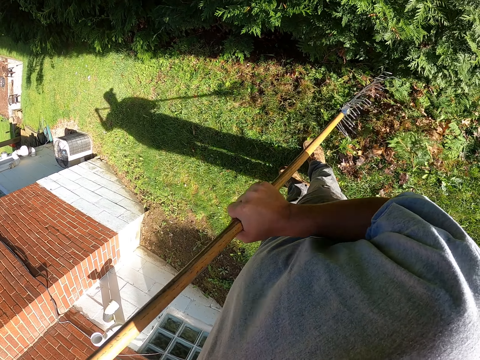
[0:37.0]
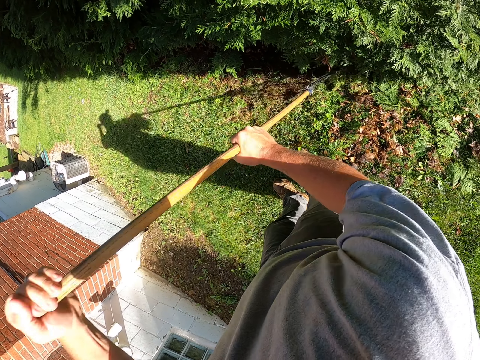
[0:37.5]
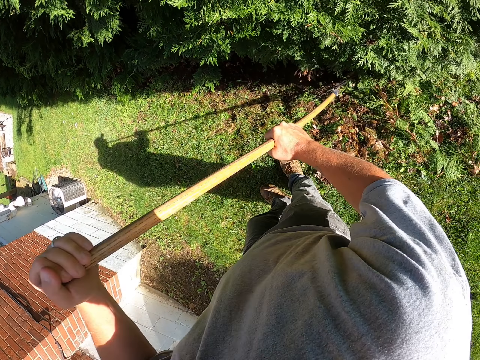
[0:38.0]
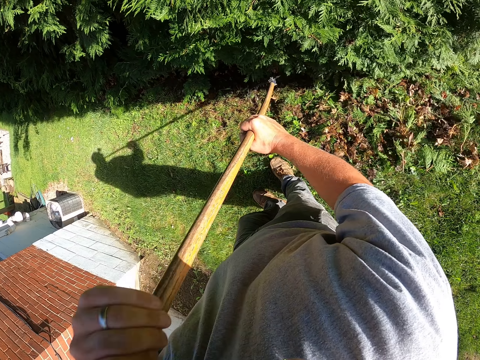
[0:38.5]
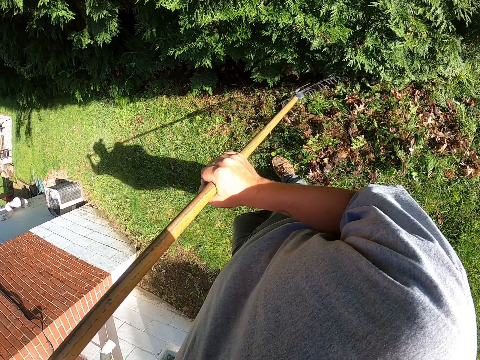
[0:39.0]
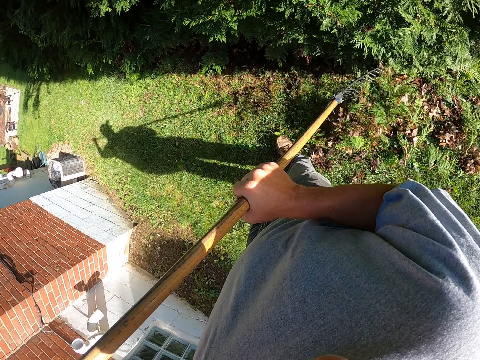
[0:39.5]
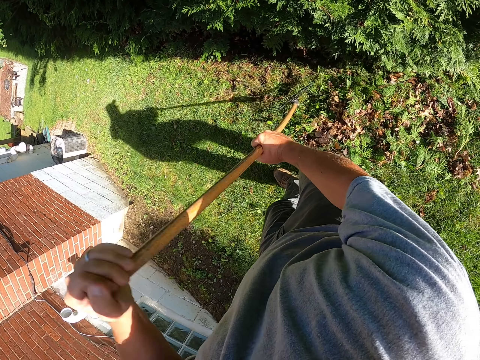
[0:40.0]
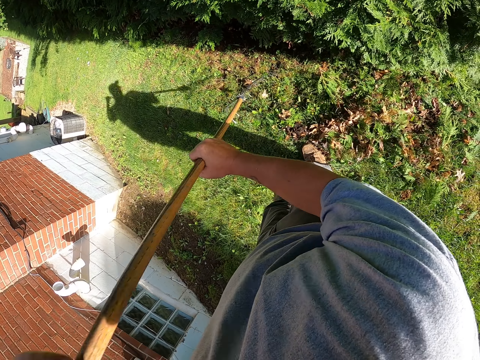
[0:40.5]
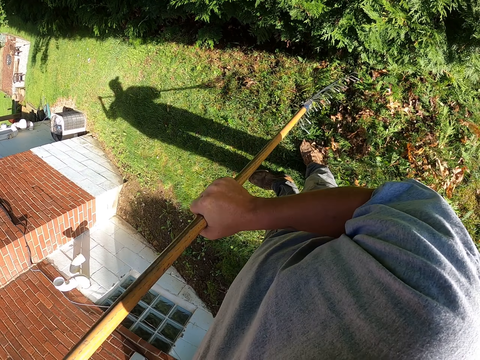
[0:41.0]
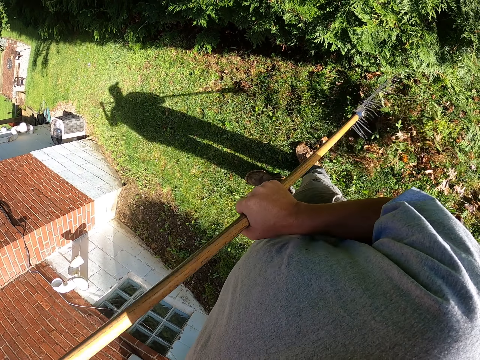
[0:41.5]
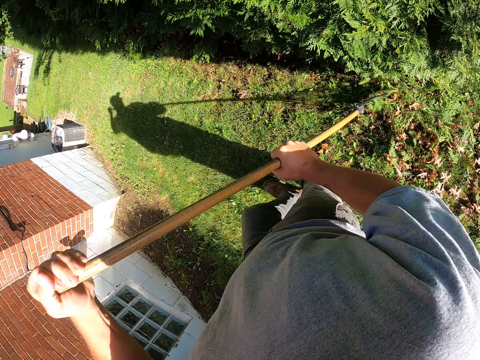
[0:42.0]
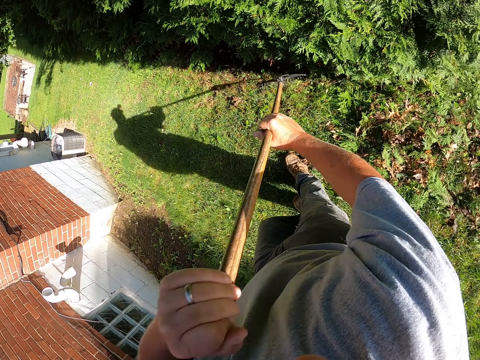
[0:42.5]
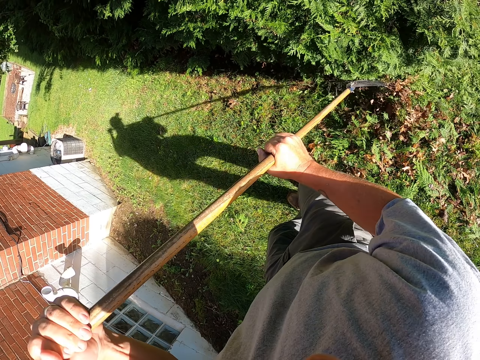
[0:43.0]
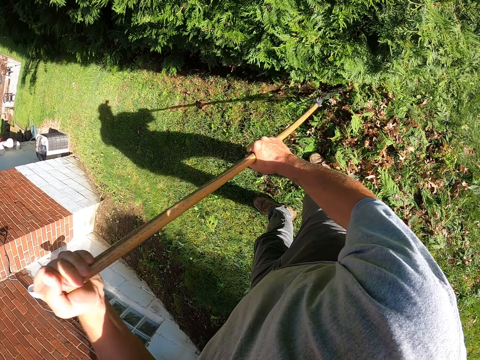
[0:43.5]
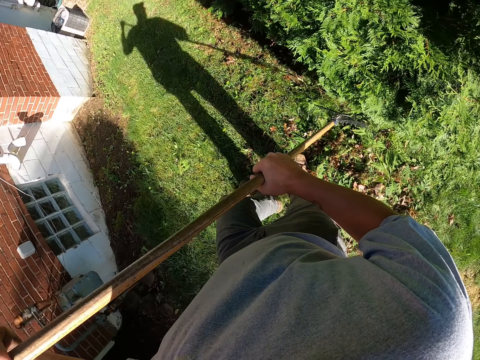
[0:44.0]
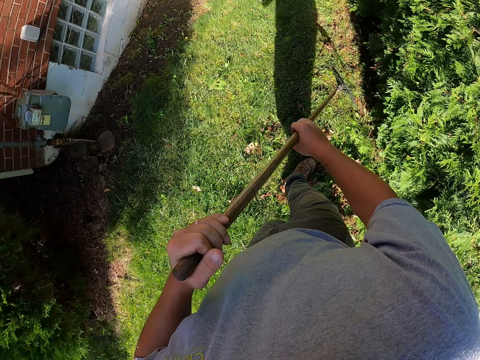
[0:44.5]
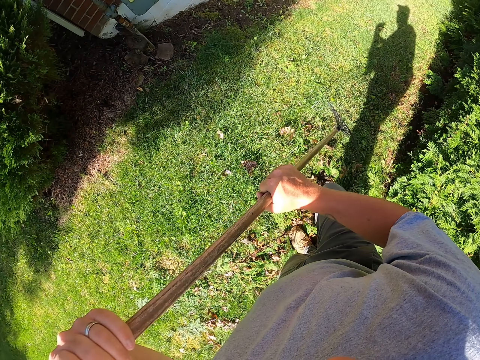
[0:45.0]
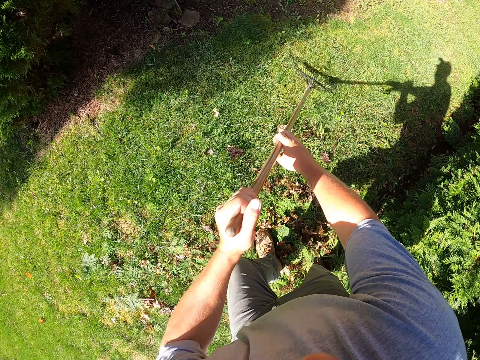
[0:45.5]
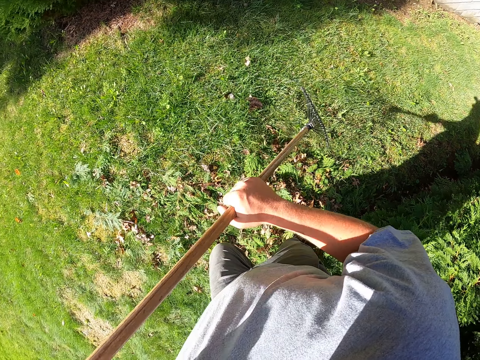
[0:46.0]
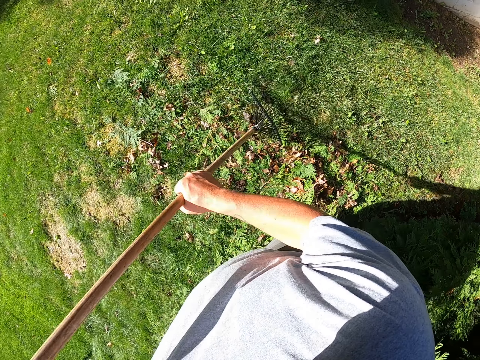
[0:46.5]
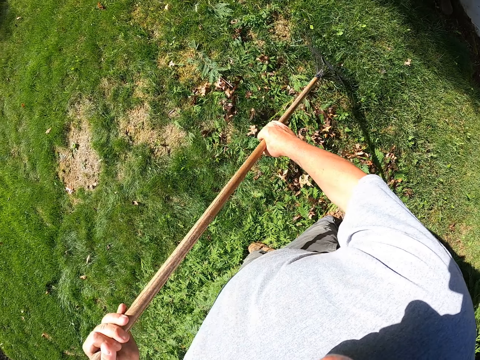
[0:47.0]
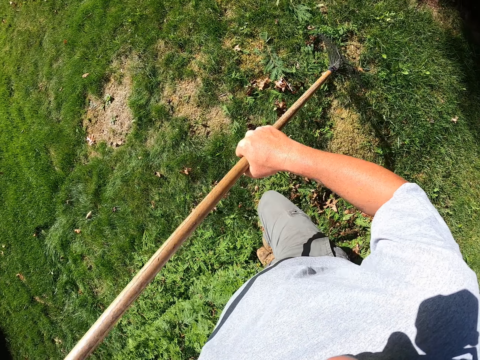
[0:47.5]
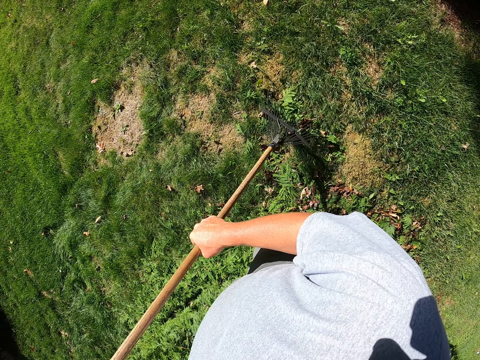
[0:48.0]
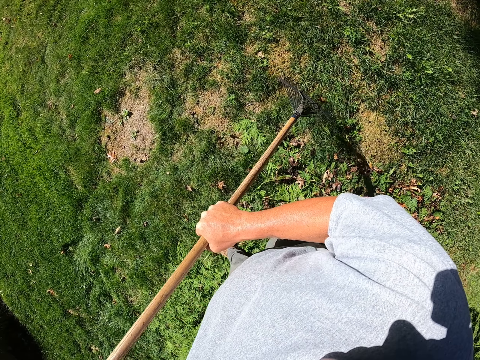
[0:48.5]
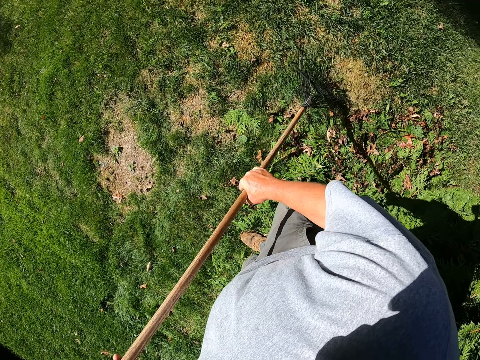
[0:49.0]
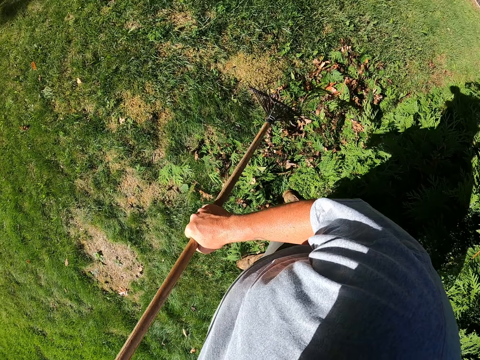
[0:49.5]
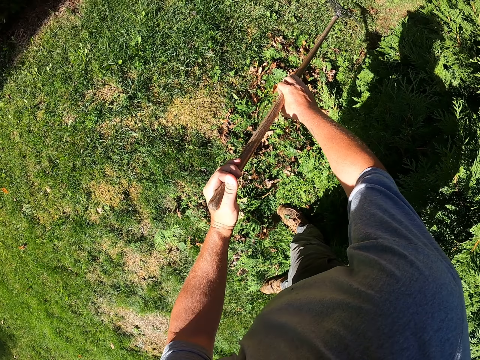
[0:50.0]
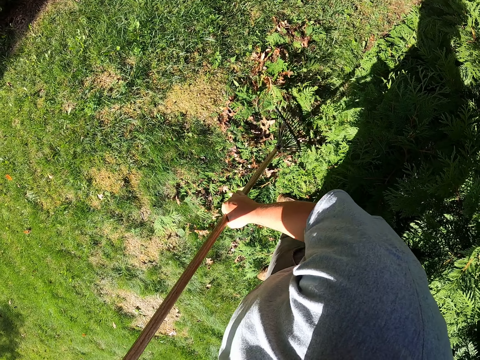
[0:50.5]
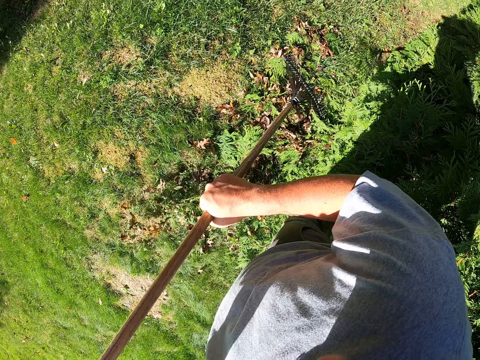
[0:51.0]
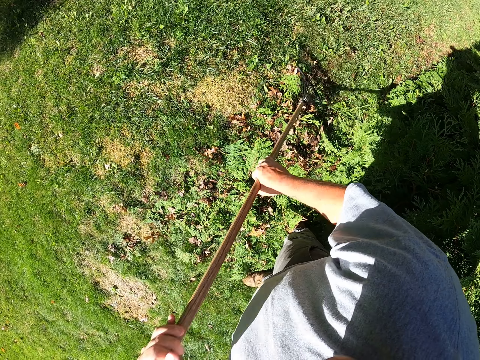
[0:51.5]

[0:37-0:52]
The camera wearer moves backwards. They pull dirt with the rake. They move backwards. They pull dirt with the rake. They move forwards. They pull dirt with the rake.

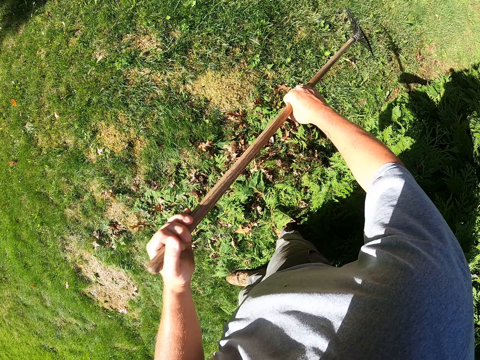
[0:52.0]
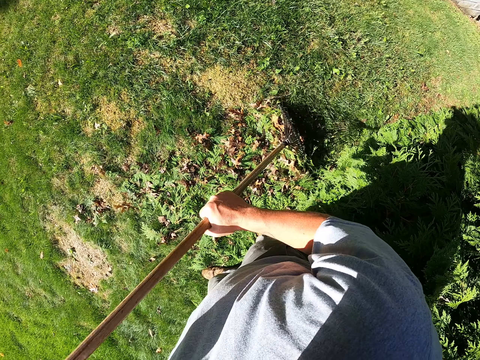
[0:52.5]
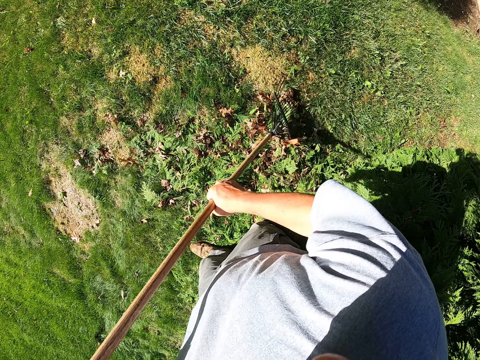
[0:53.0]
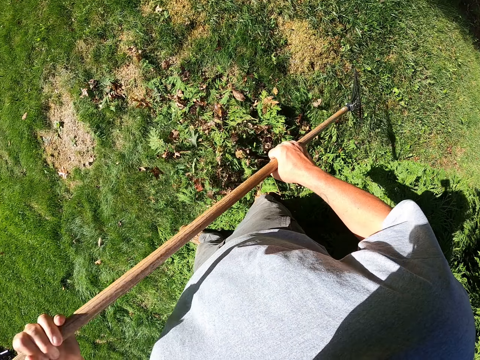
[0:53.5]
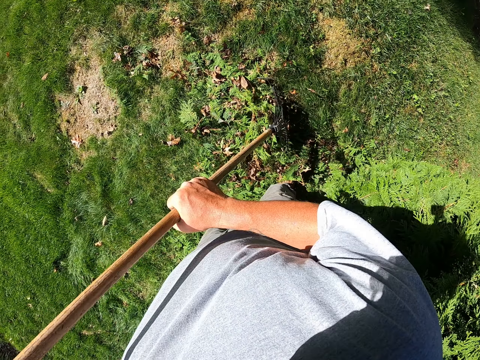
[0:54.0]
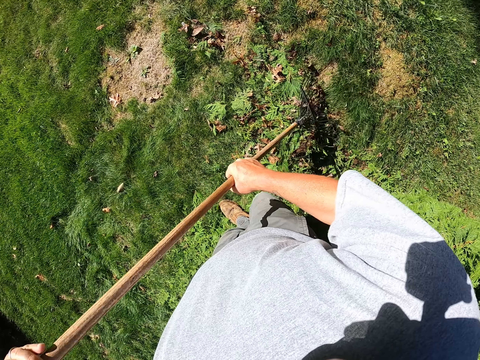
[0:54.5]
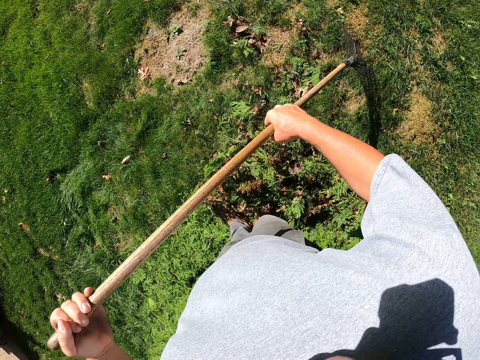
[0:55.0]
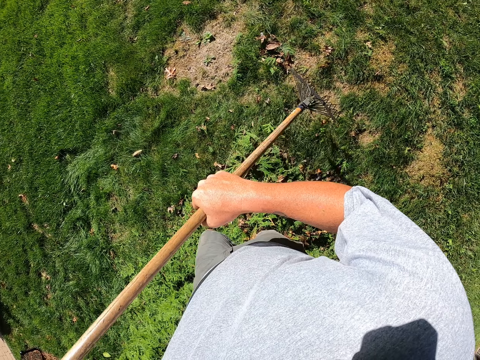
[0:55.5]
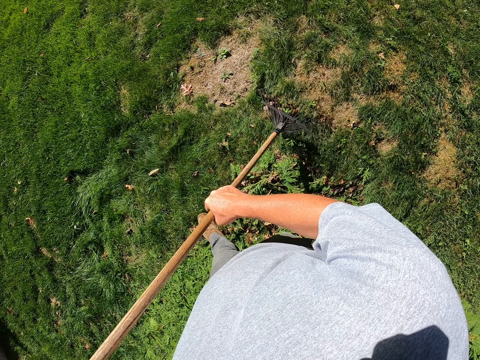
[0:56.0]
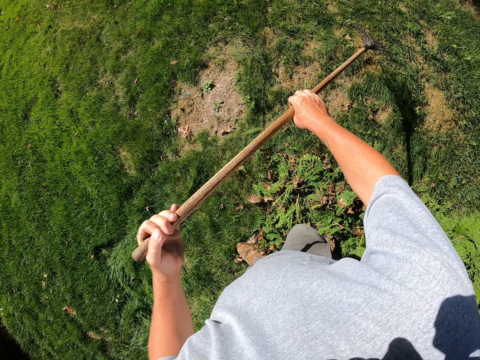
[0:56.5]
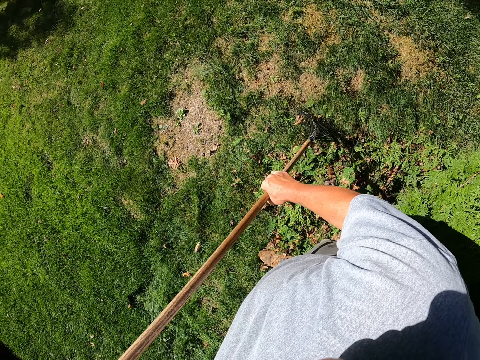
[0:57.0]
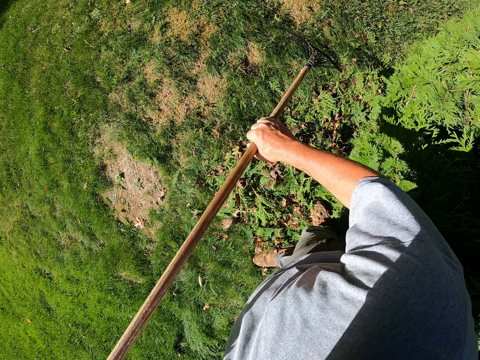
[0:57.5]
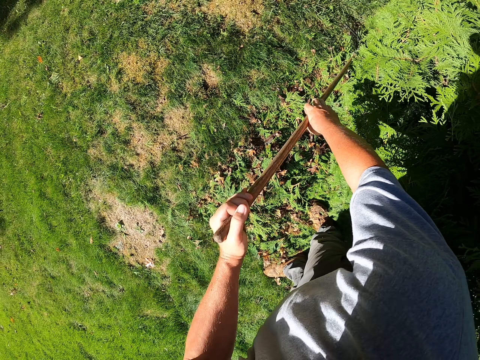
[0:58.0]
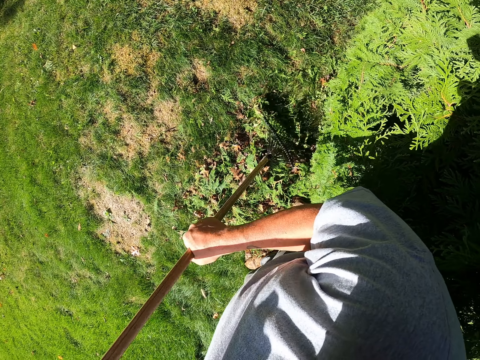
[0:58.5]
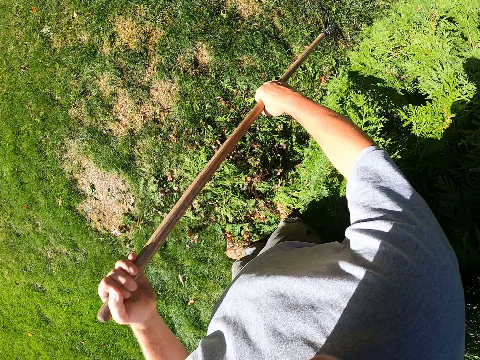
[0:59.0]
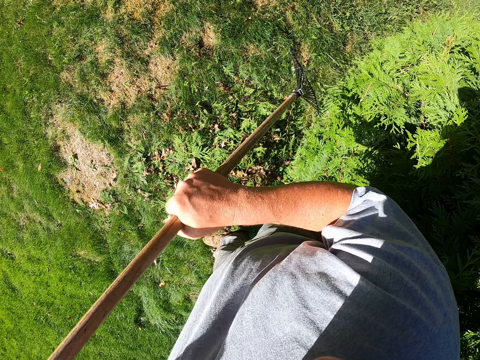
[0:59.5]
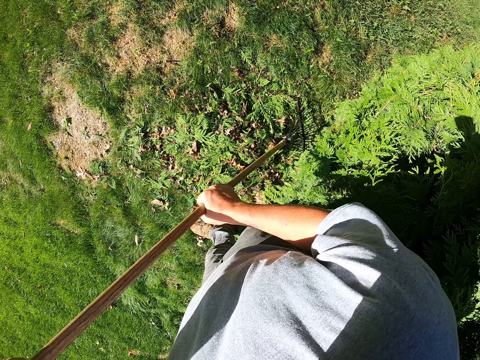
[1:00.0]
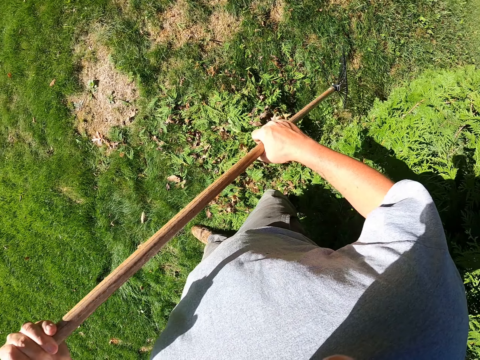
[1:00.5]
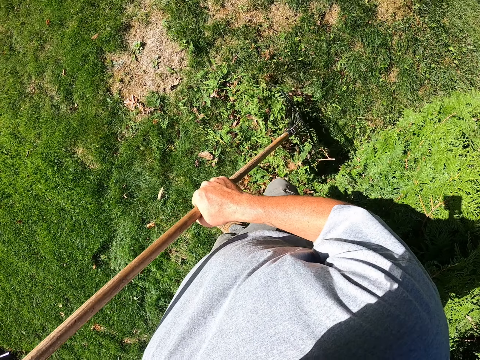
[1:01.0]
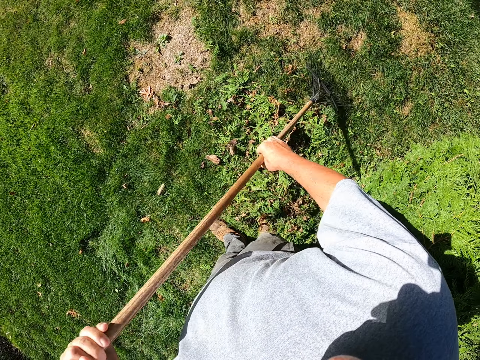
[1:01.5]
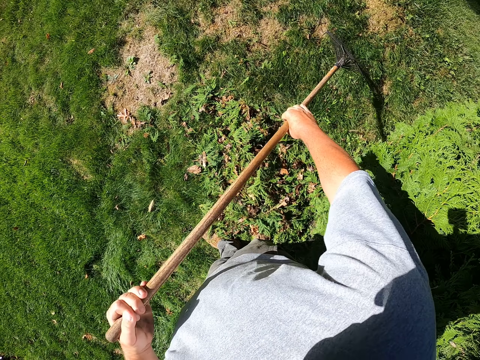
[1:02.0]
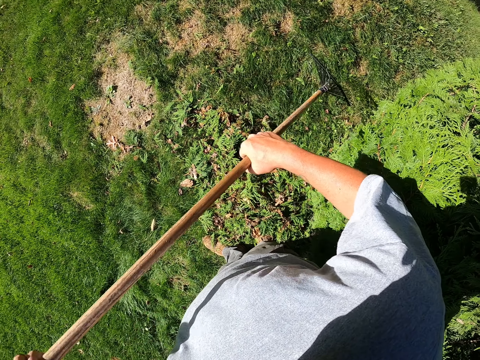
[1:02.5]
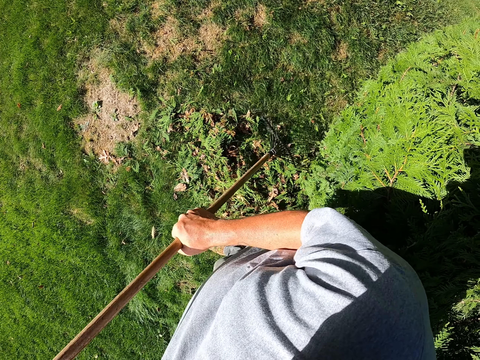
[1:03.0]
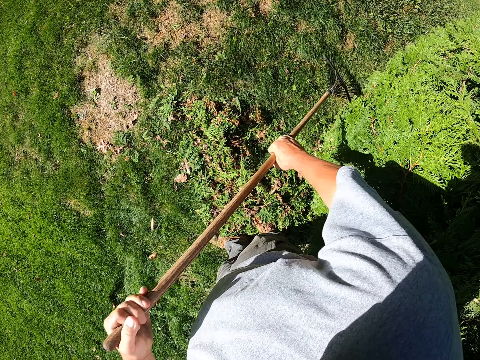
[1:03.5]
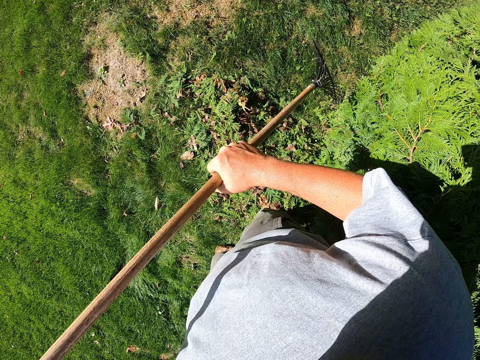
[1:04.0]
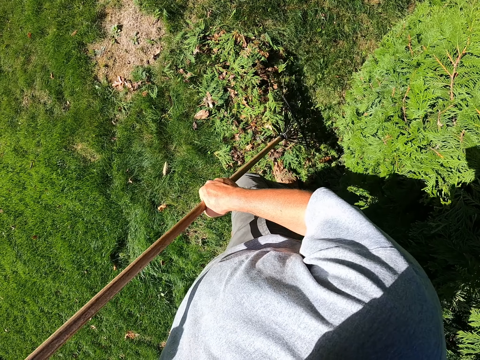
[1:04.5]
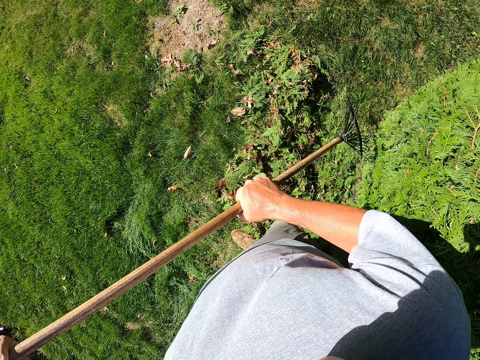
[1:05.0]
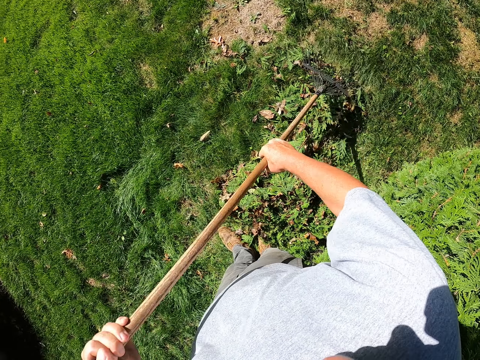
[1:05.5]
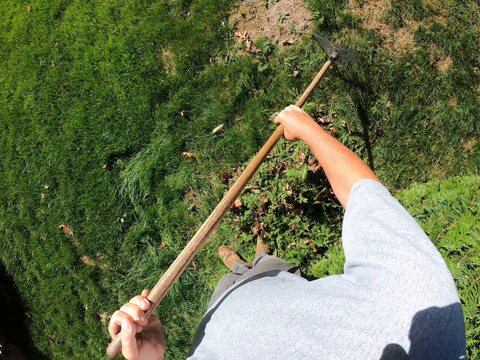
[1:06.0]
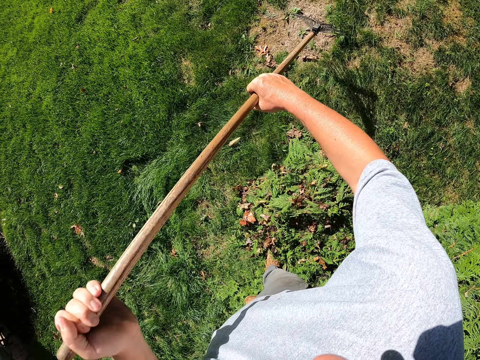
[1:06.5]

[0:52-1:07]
The camera wearer moves forwards. They pull dirt with the rake. They move forwards. They pull dirt with the rake. They move forwards. They pull dirt with the rake. They move forwards. They pull dirt with the rake. They move forwards. They pull dirt with the rake.
